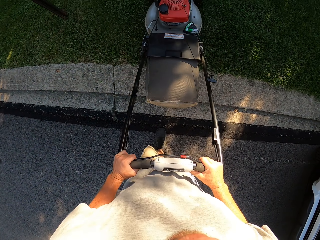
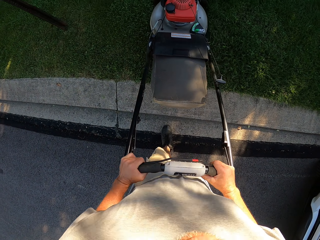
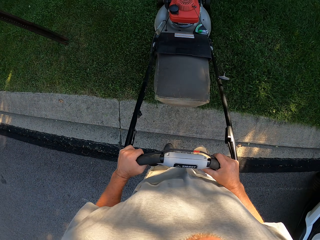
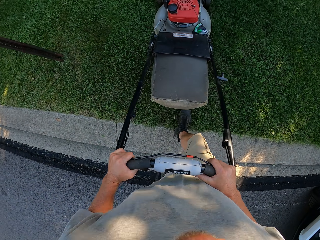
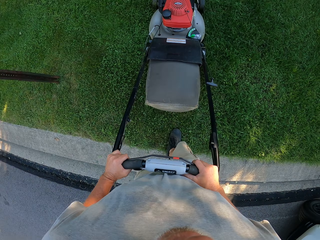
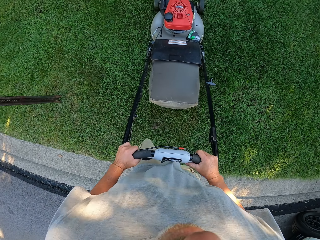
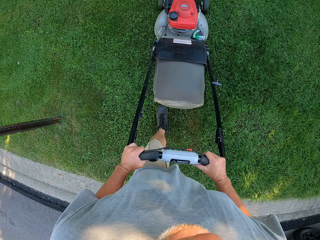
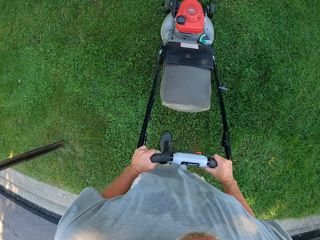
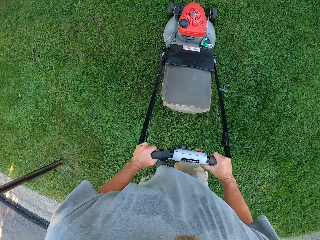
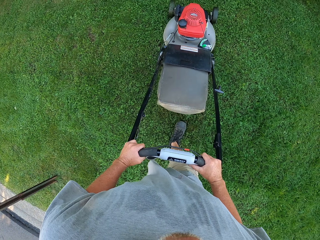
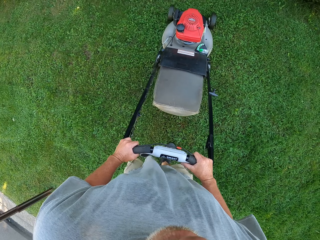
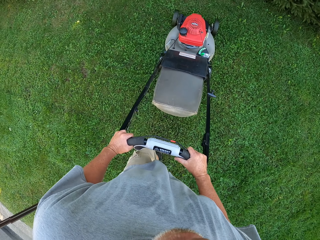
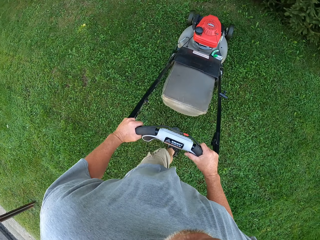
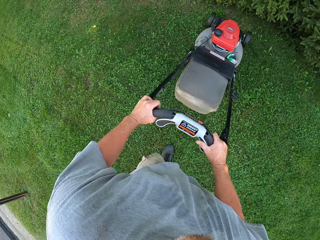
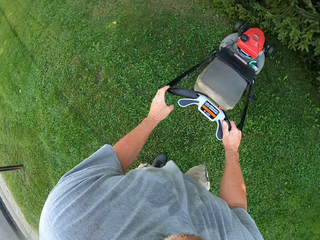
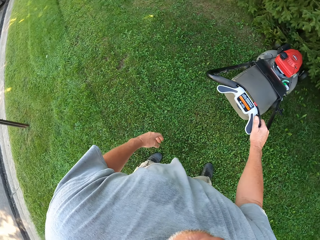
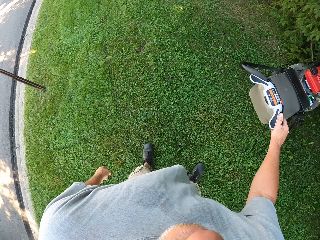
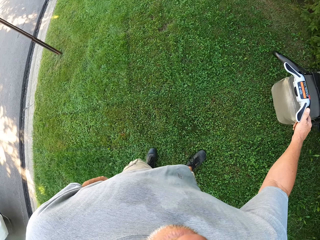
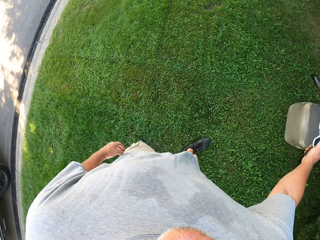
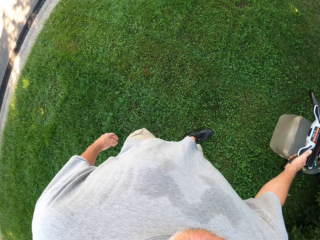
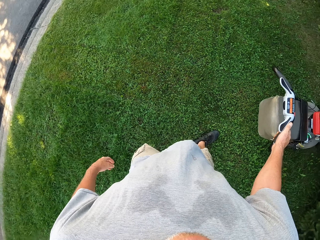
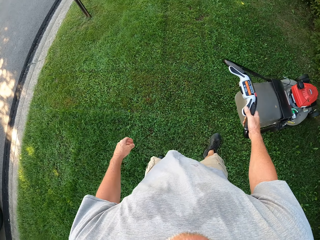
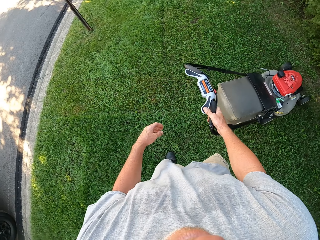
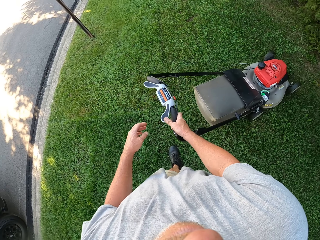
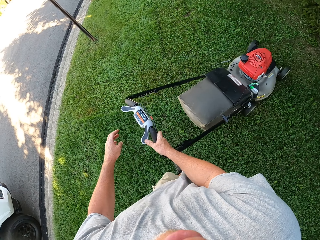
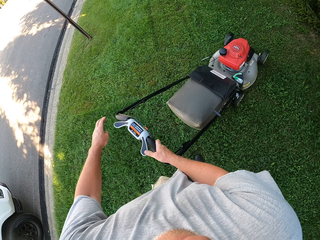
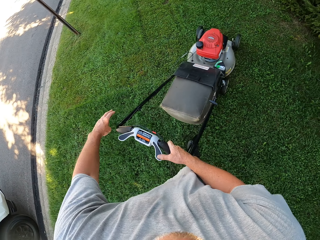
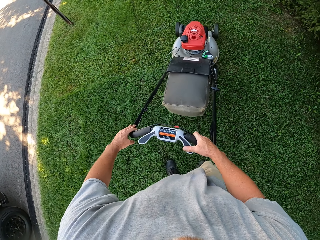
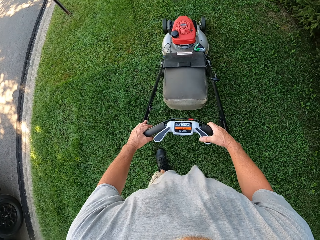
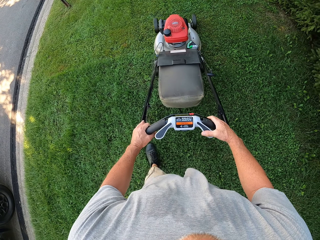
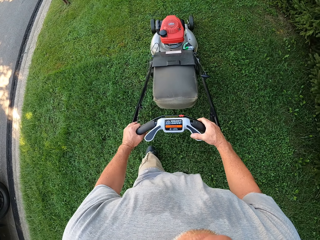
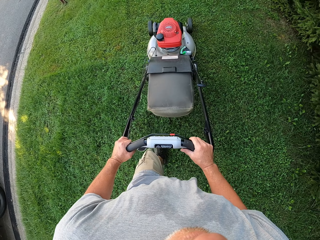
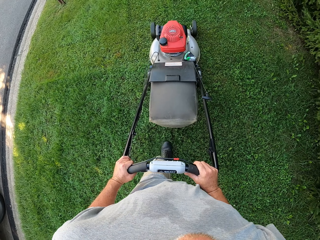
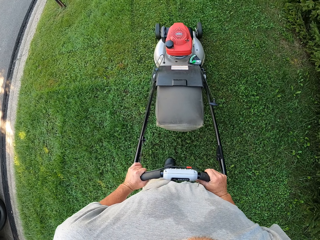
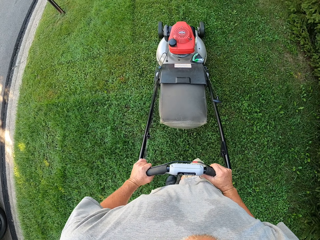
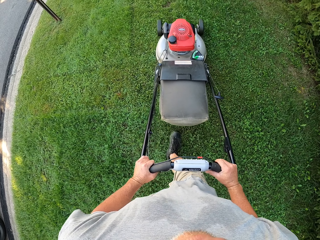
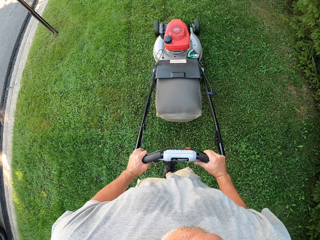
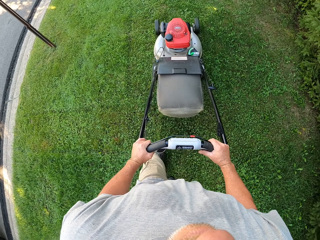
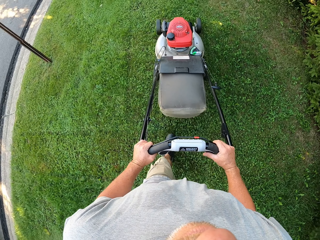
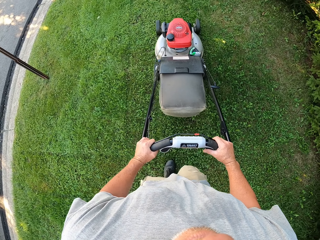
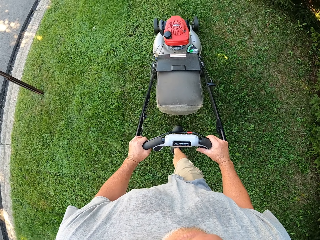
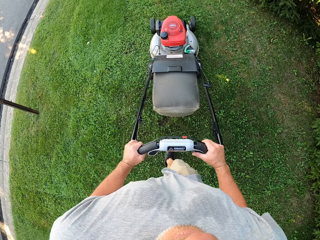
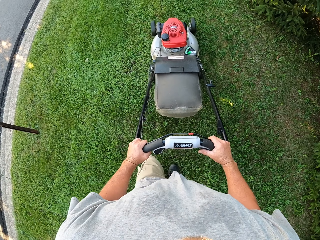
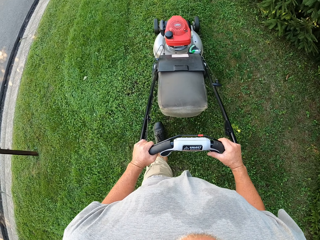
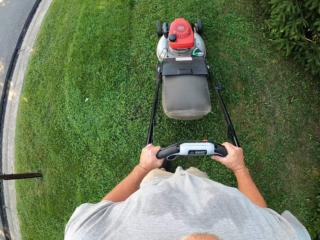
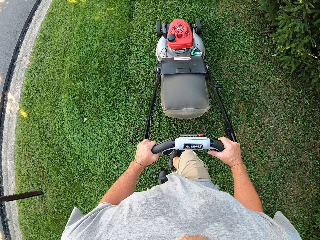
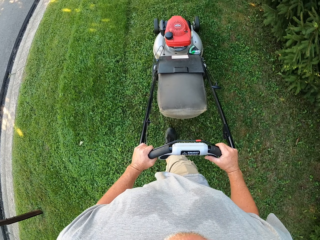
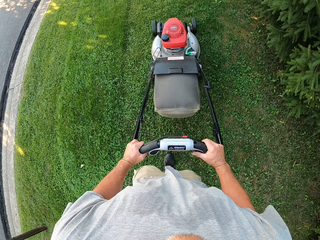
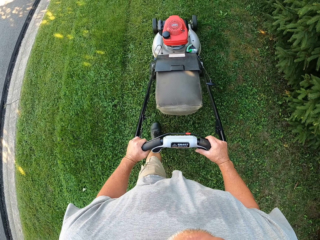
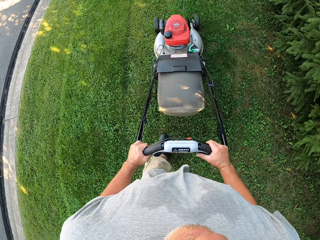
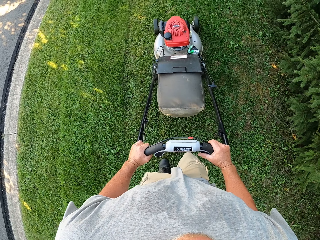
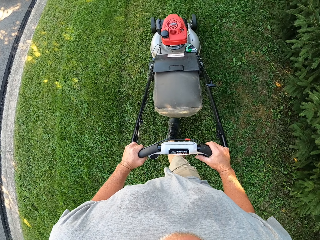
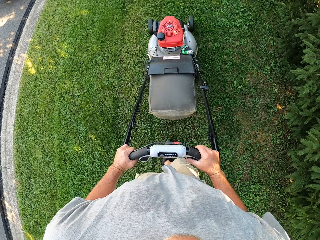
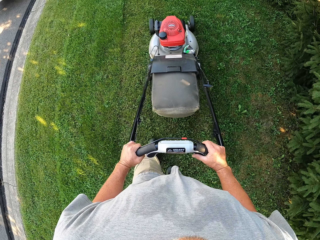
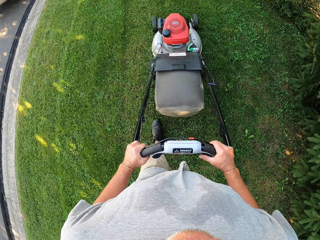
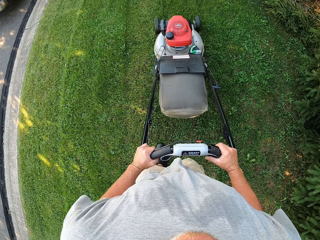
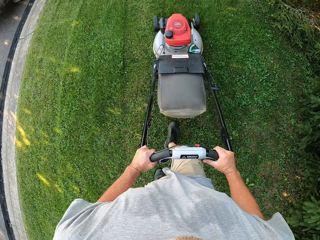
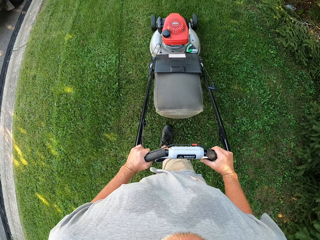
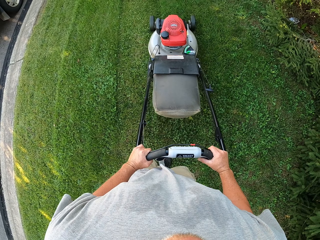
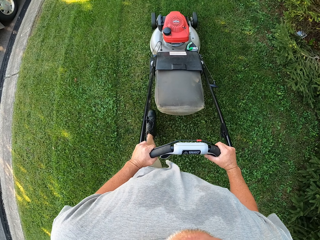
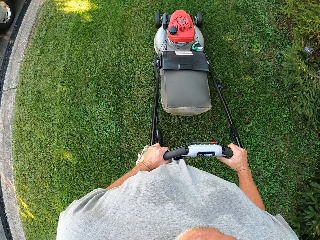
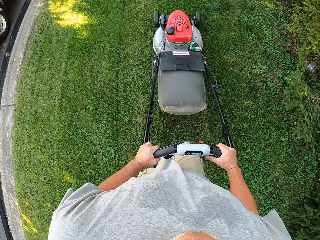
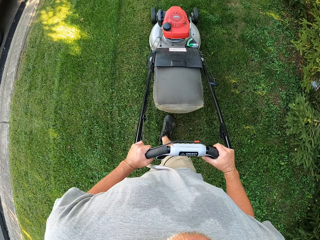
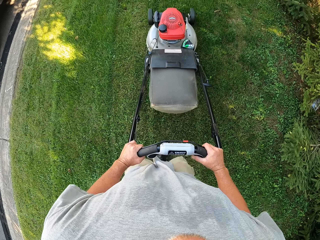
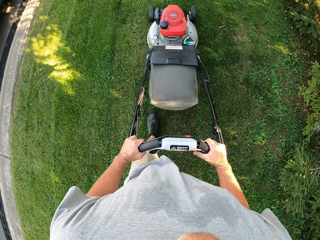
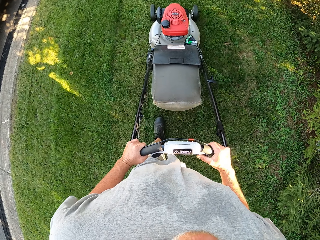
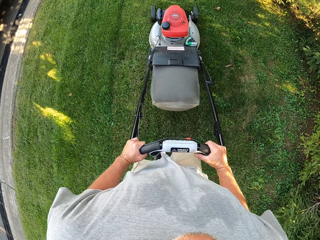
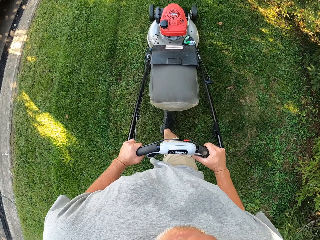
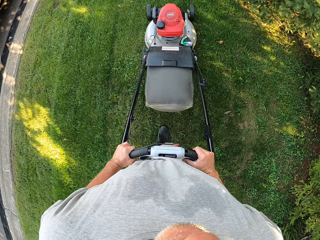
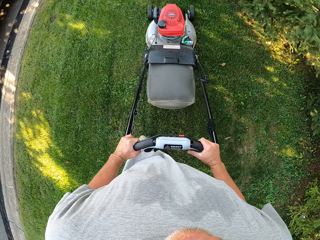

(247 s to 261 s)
The camera wearer mows the lawn. They remove the left hand from the lawnmower. They cut the grass using the lawnmower. They move the right hand. They cut the grass using the lawnmower. They mow the lawn.

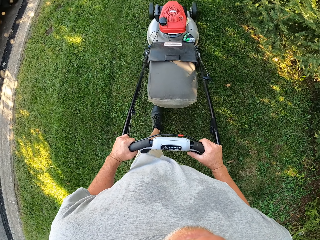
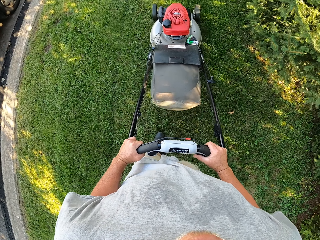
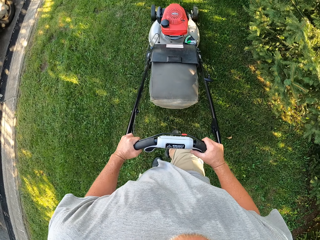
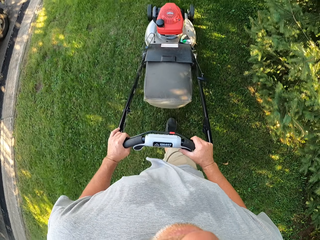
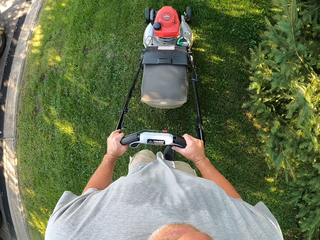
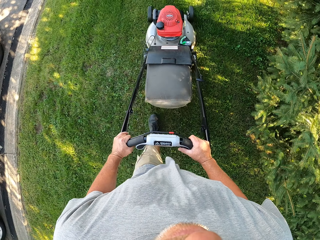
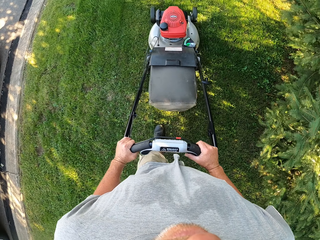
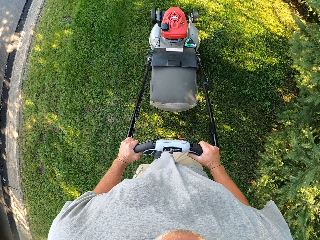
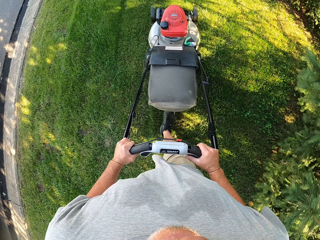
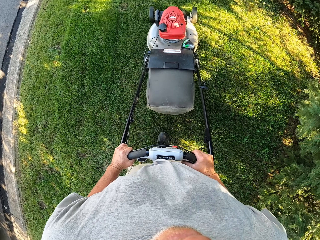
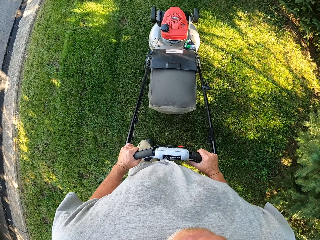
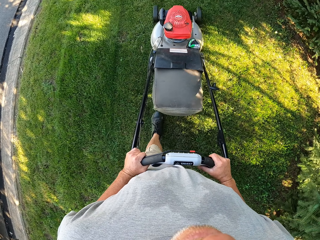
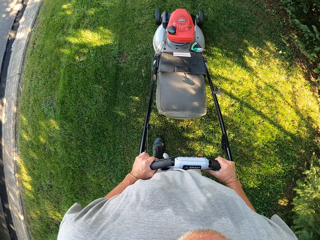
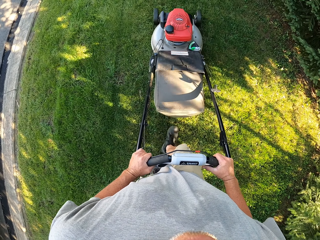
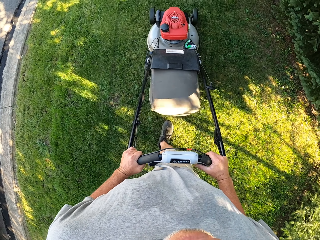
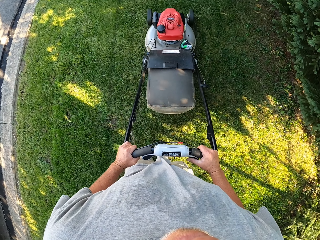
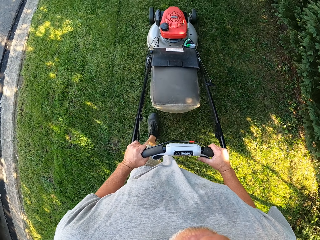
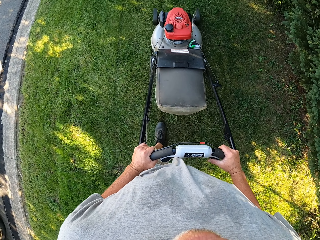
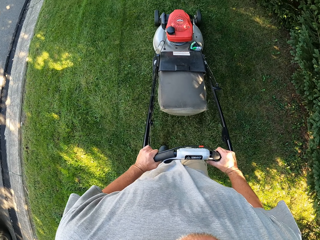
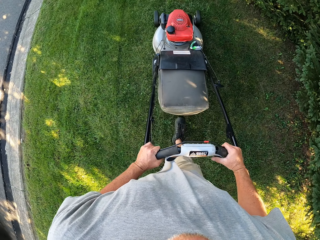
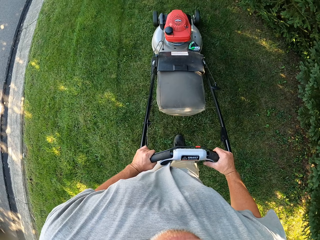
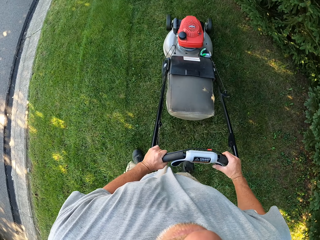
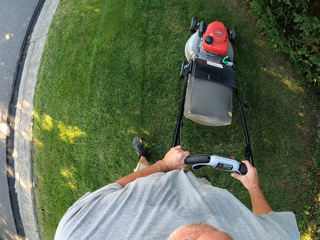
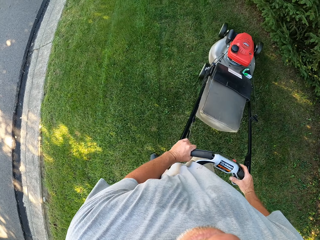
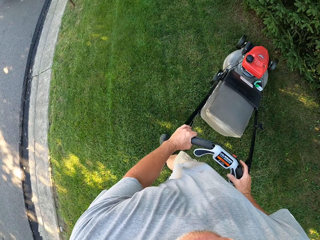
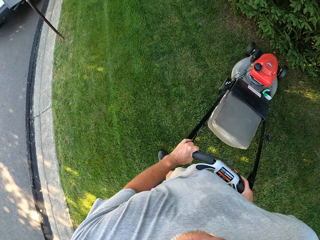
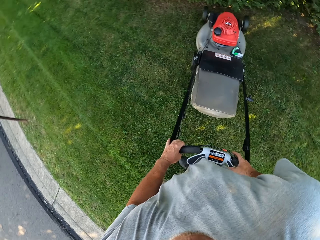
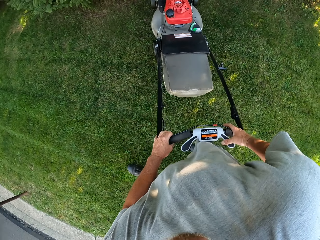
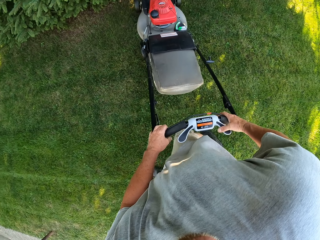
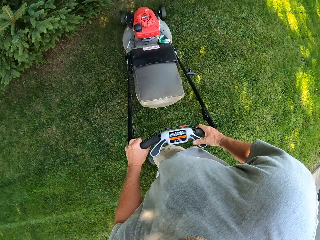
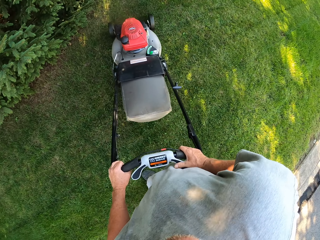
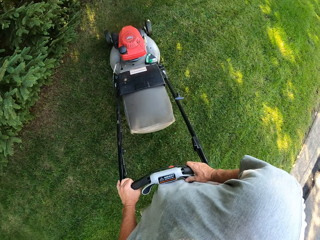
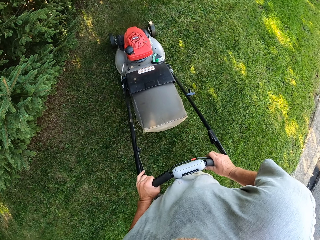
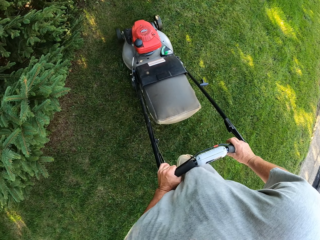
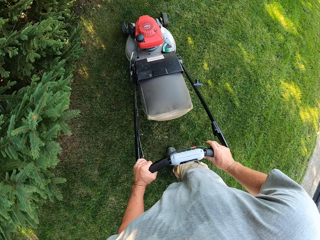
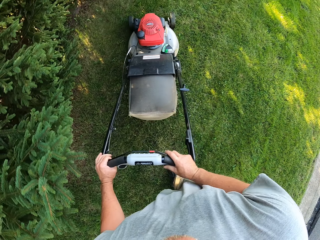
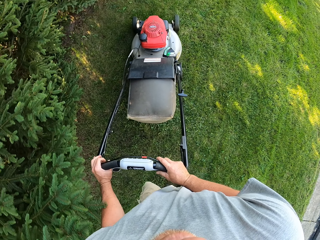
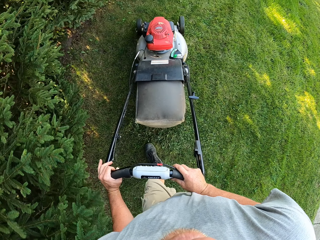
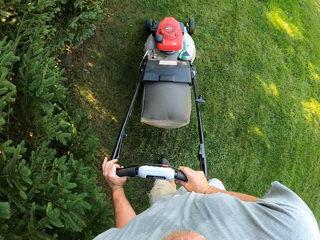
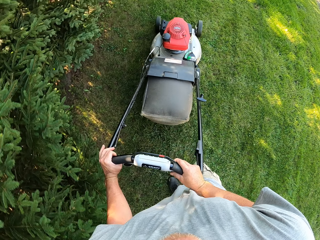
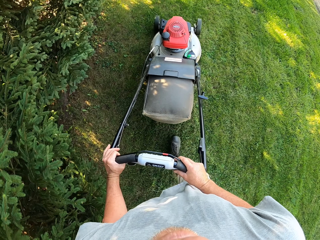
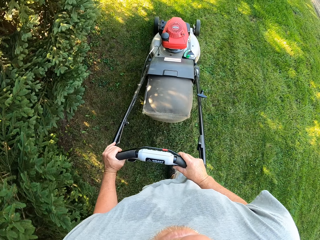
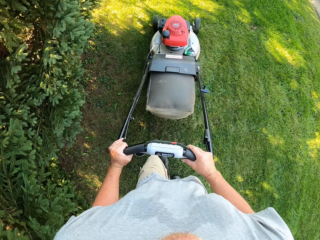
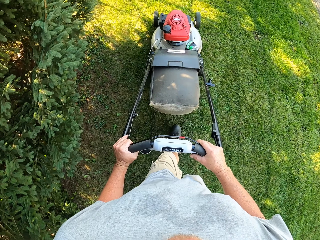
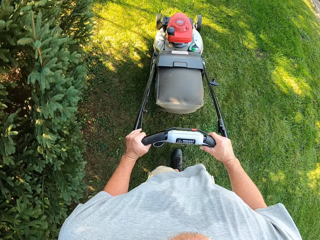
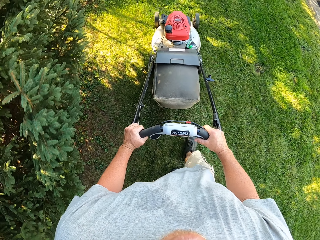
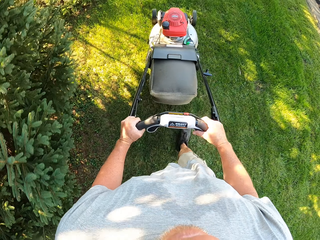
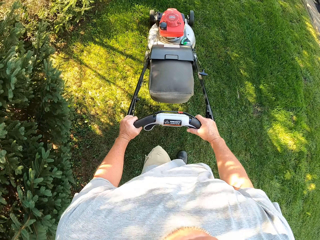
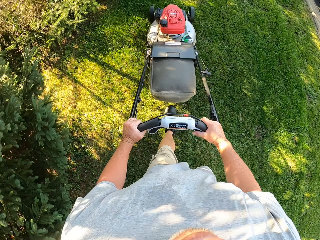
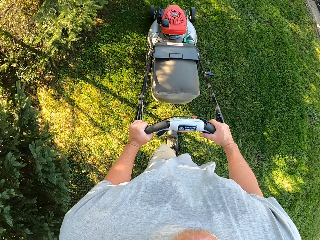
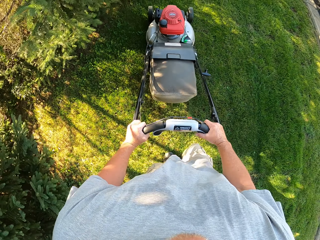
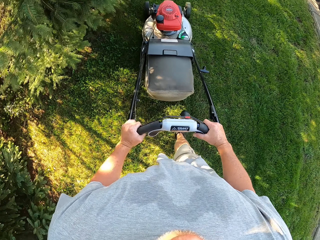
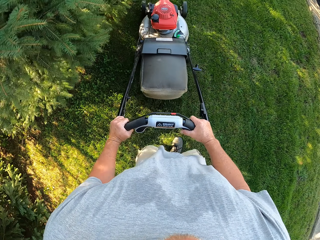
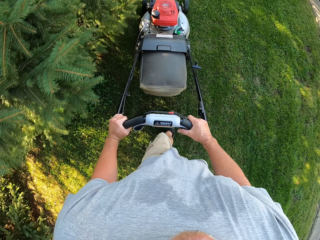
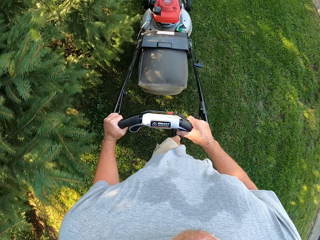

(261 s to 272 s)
The camera wearer mows the lawn. They mow the lawn again. They turn around. They cut the grass using a lawnmower.
